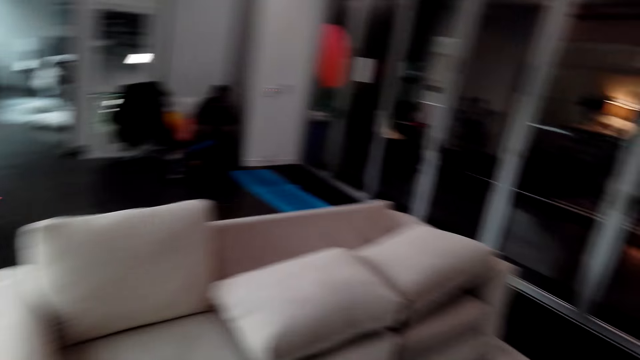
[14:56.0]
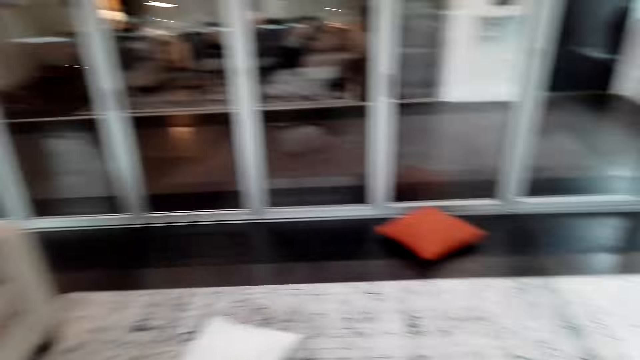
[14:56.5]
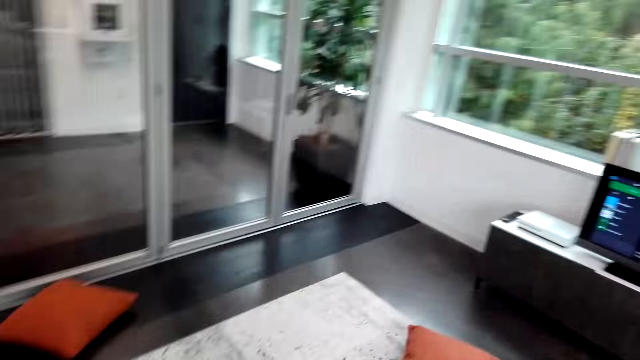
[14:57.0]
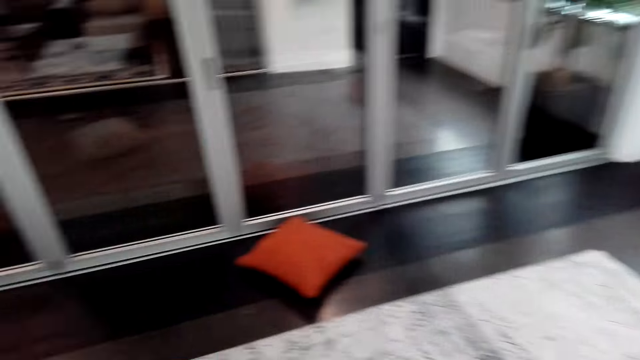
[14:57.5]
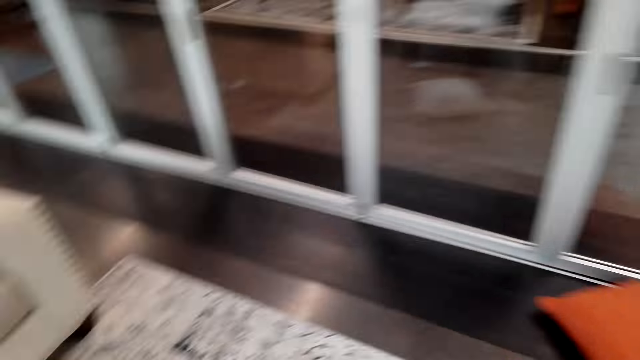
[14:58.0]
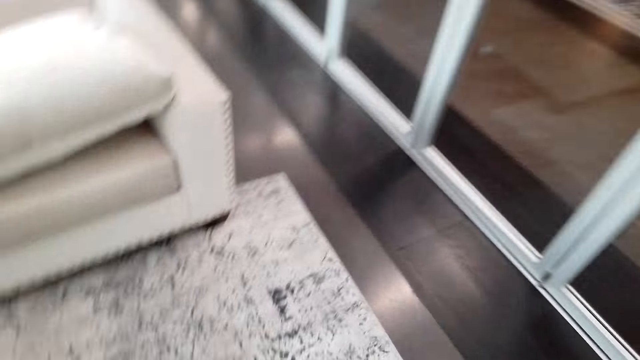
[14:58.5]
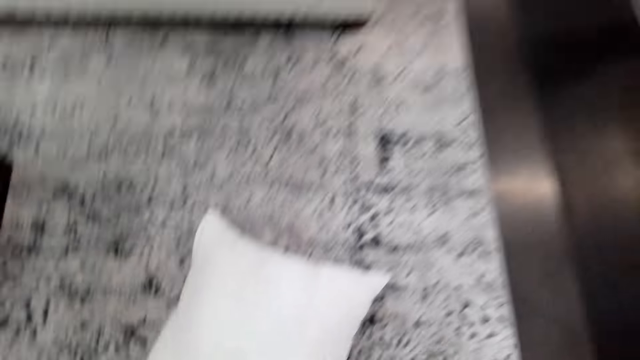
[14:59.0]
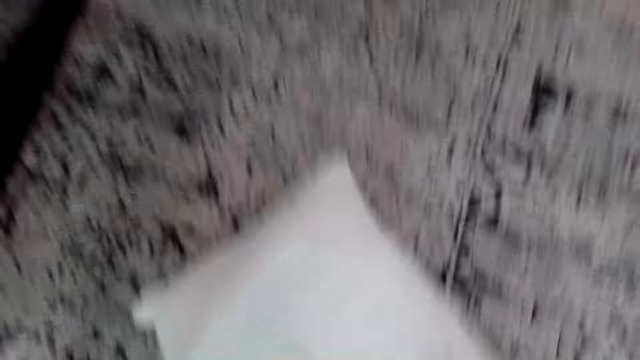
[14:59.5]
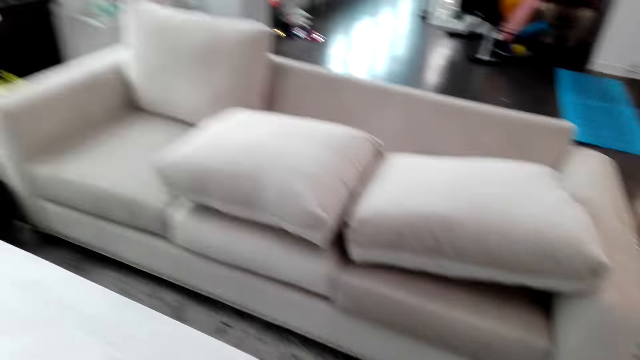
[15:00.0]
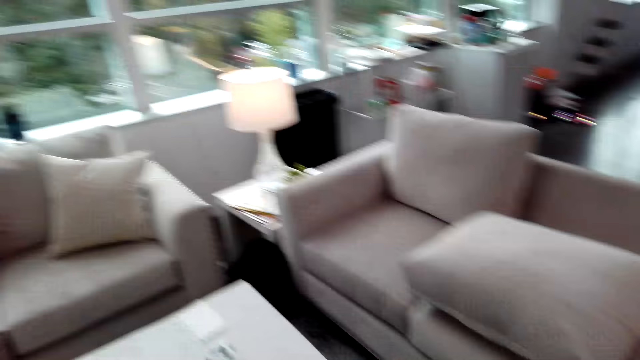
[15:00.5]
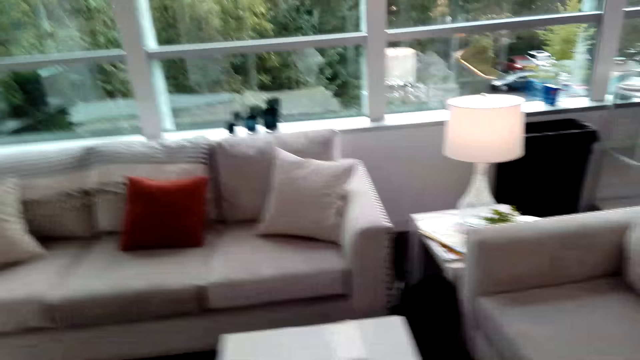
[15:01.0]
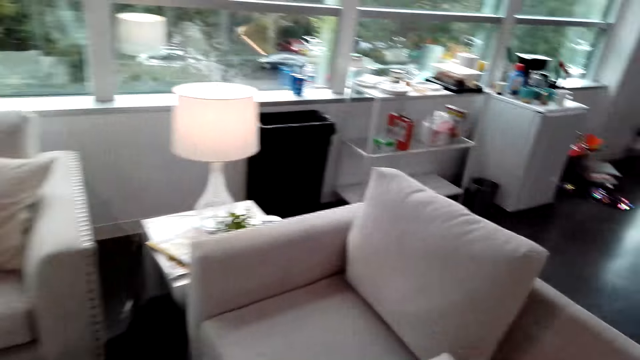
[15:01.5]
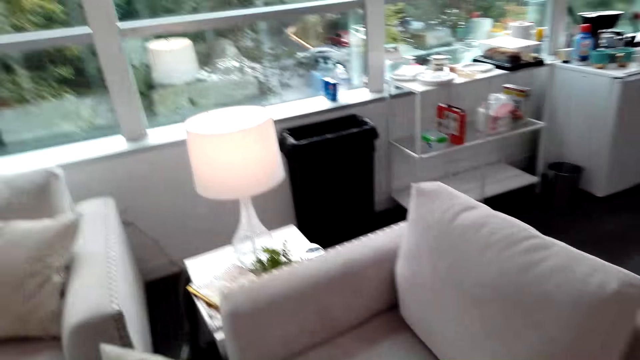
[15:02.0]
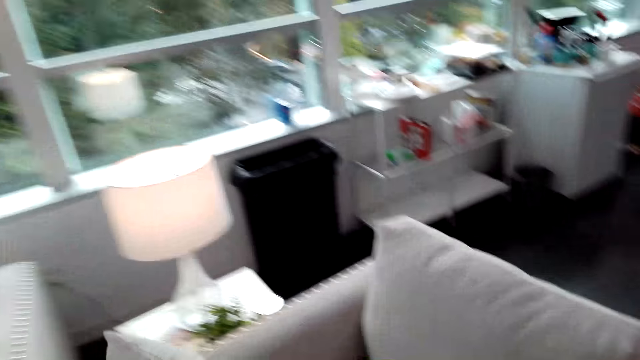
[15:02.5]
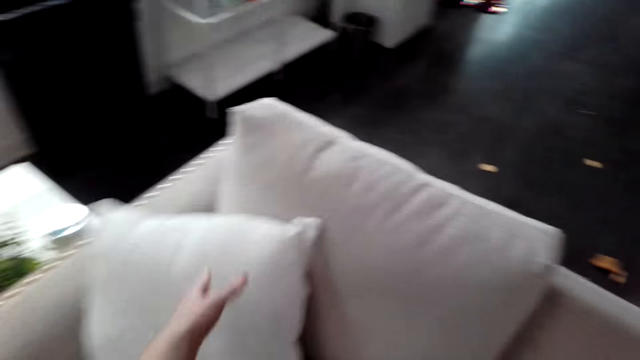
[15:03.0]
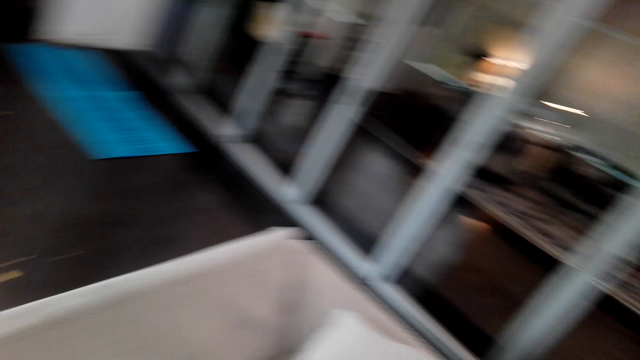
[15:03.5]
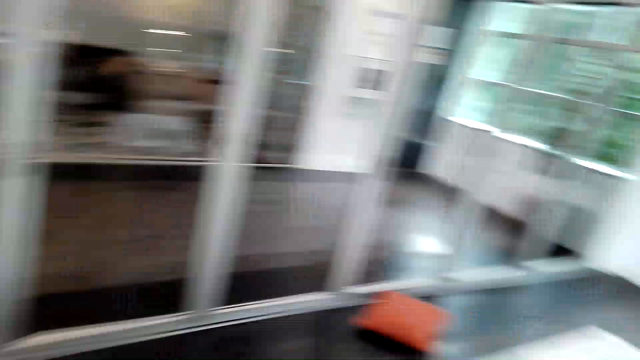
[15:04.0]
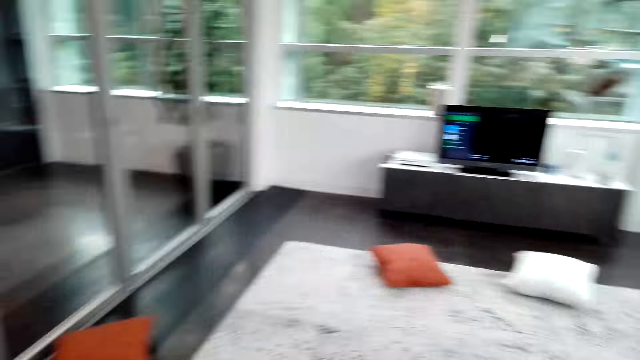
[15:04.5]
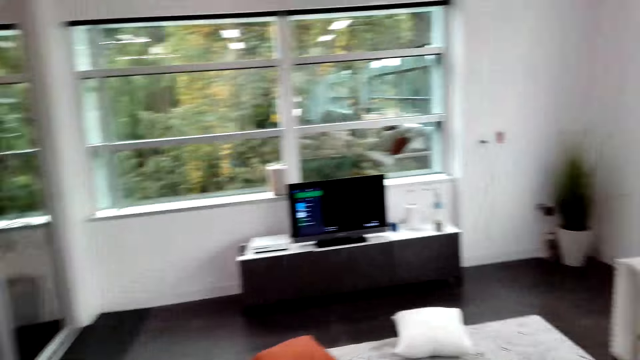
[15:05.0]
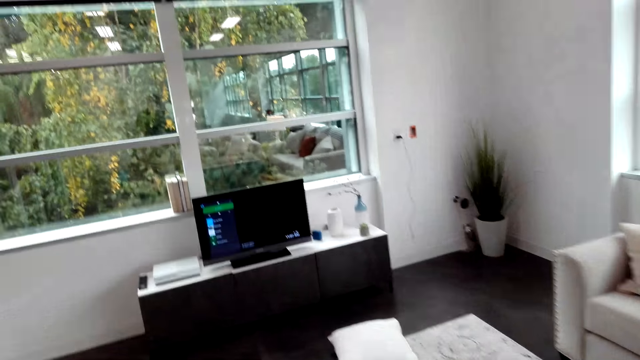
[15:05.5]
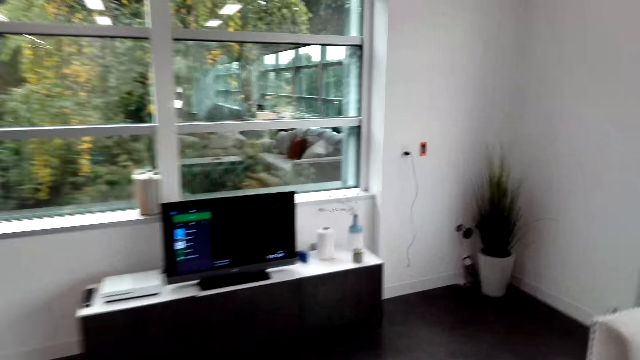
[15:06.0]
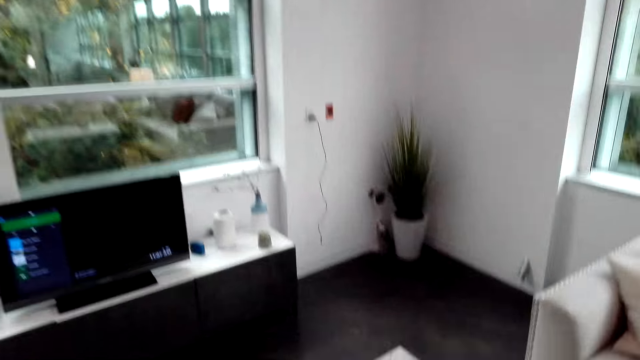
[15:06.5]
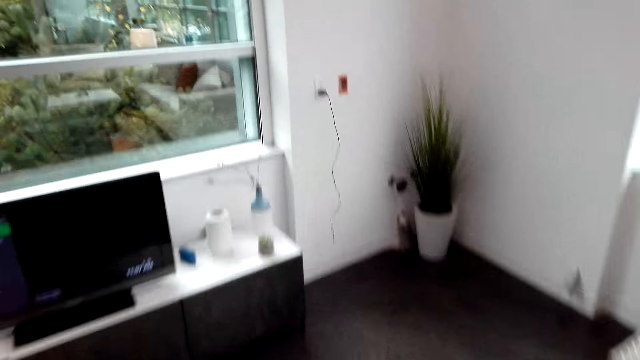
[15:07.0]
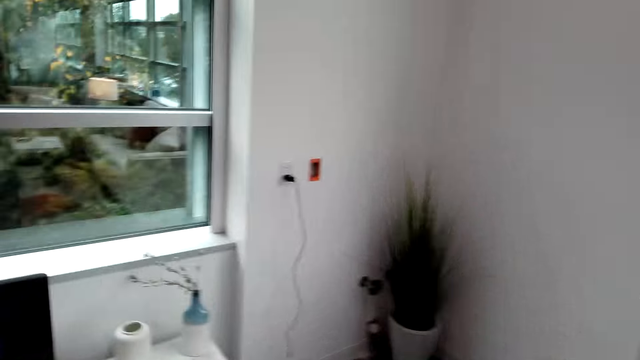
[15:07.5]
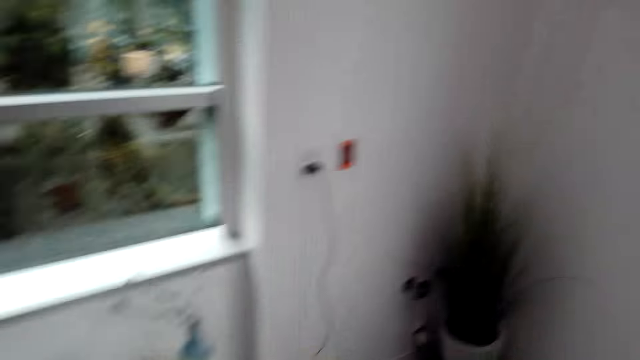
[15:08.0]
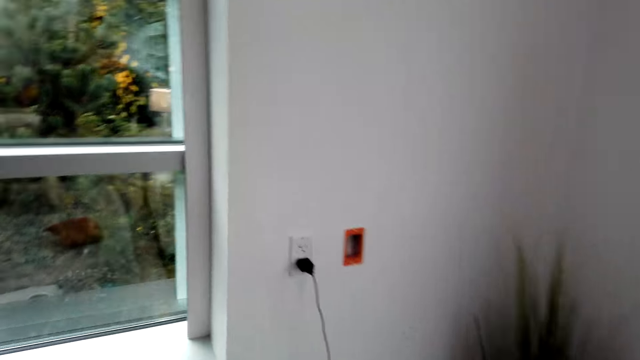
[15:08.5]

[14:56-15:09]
The camera wearer walks in the room. They pick a pillow from the floor. They walk in the room. They put the pillow on the sofa. They walk in the room. They pick a pillow from the floor.

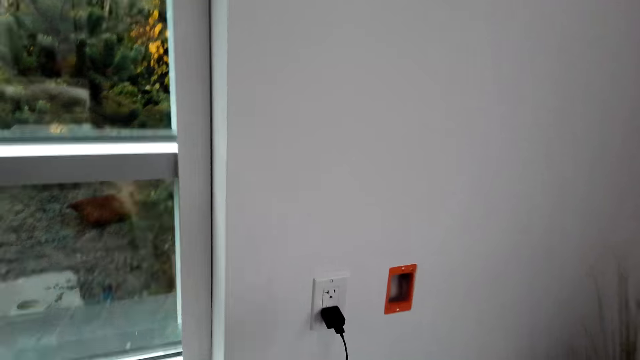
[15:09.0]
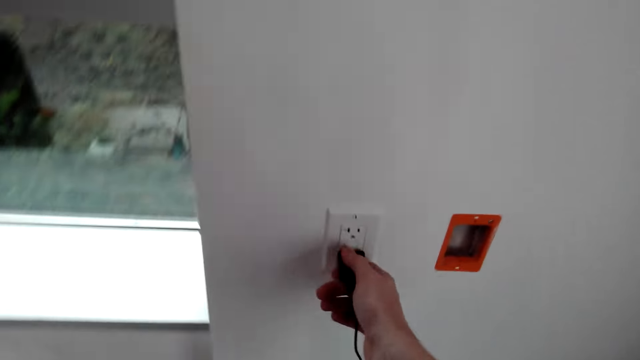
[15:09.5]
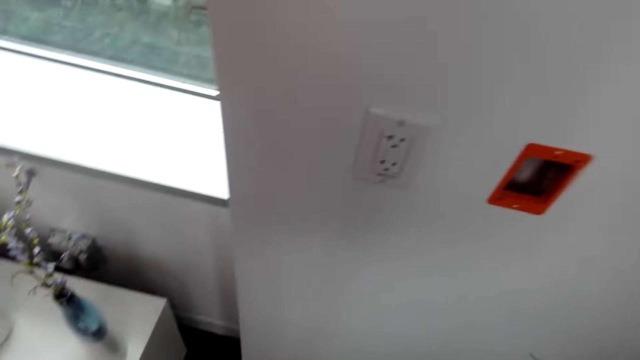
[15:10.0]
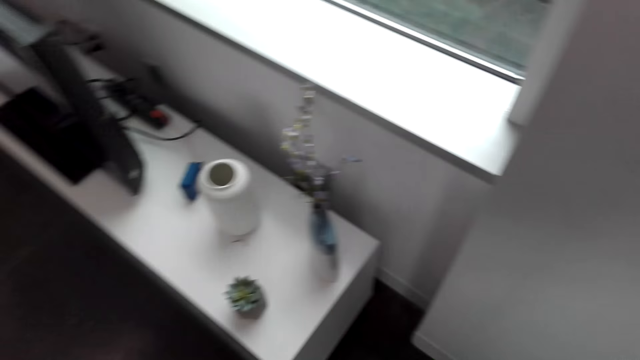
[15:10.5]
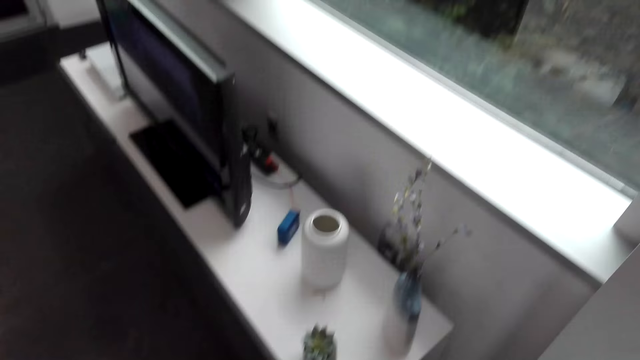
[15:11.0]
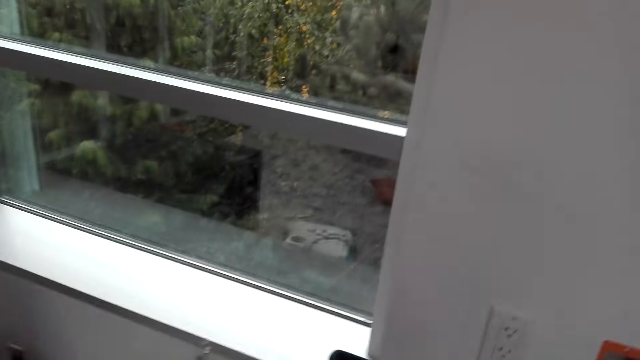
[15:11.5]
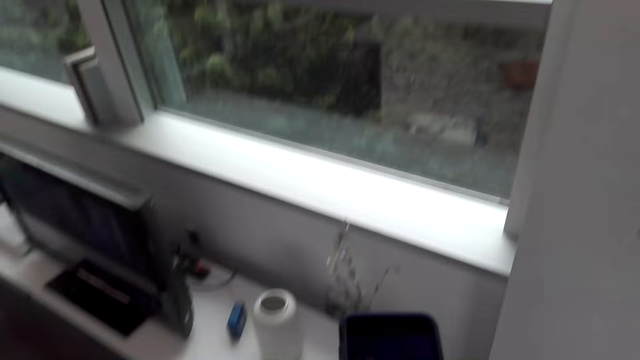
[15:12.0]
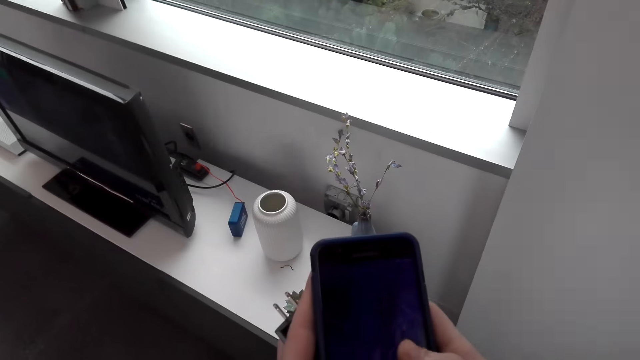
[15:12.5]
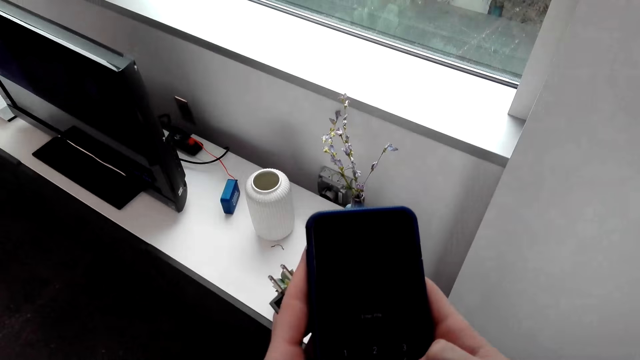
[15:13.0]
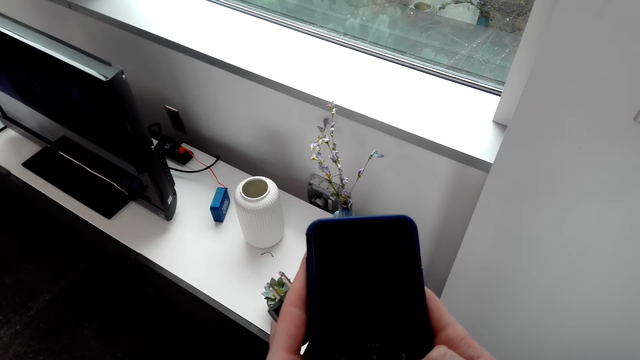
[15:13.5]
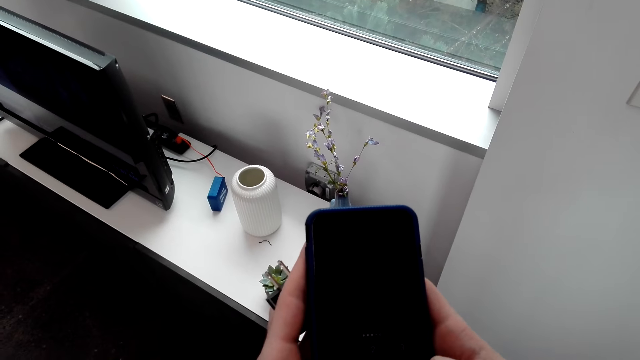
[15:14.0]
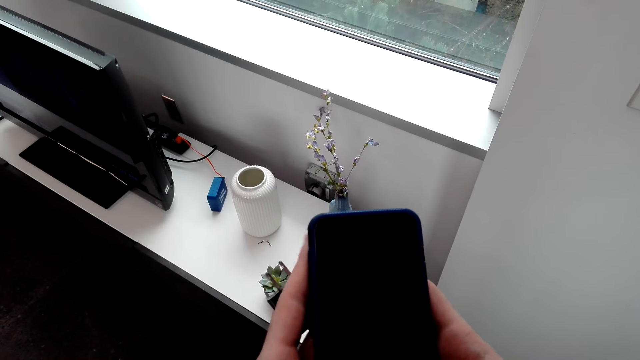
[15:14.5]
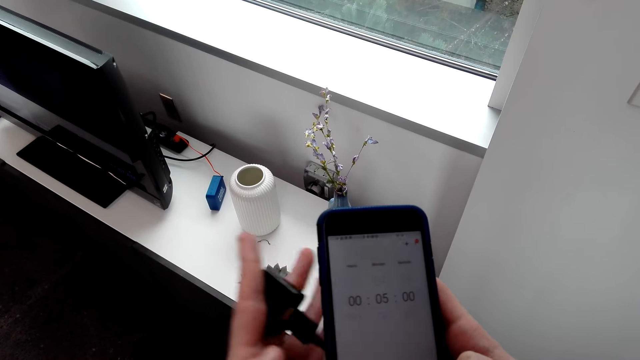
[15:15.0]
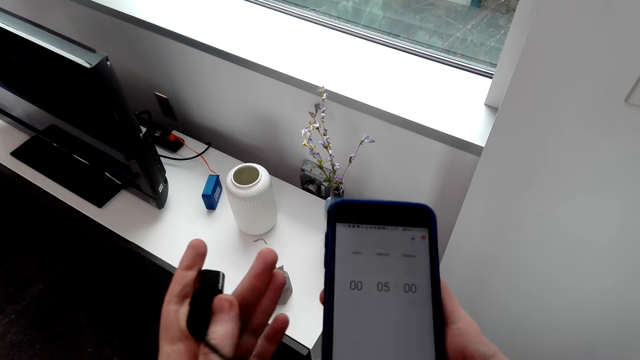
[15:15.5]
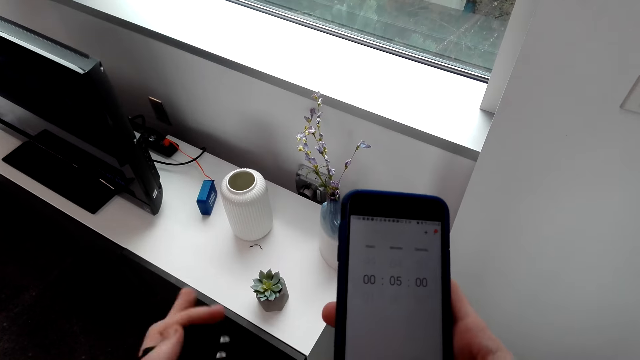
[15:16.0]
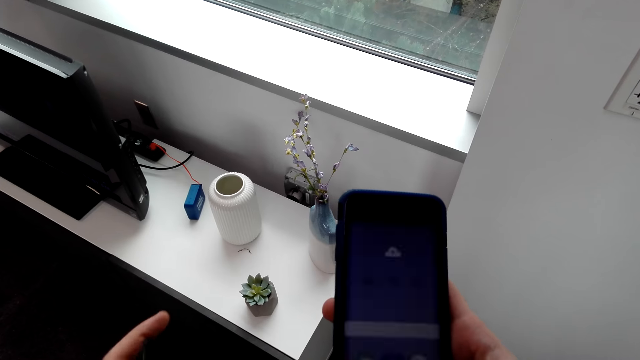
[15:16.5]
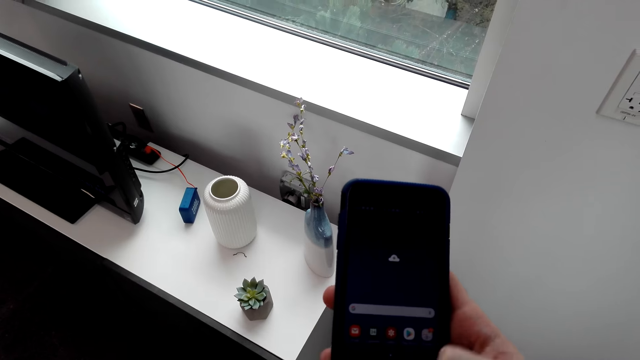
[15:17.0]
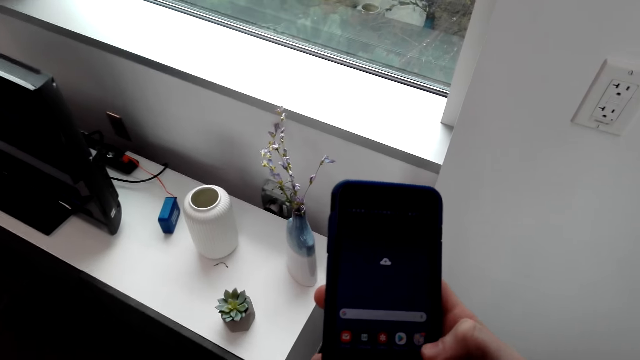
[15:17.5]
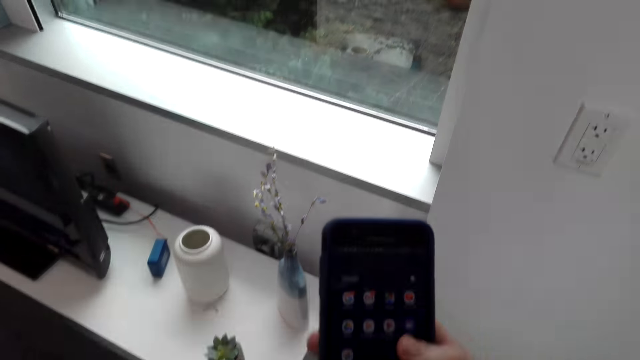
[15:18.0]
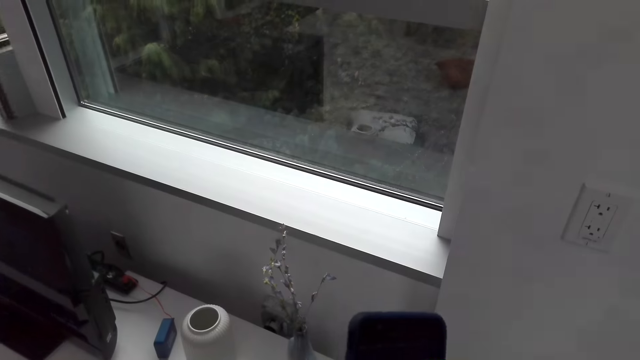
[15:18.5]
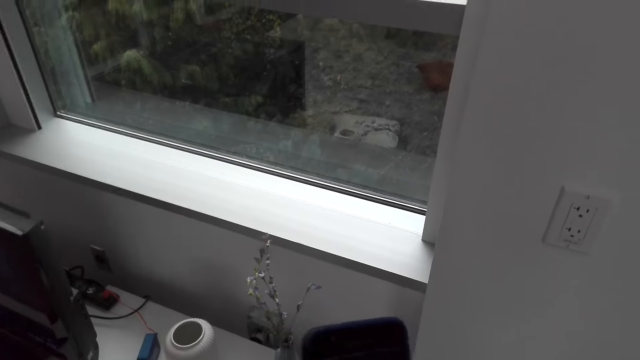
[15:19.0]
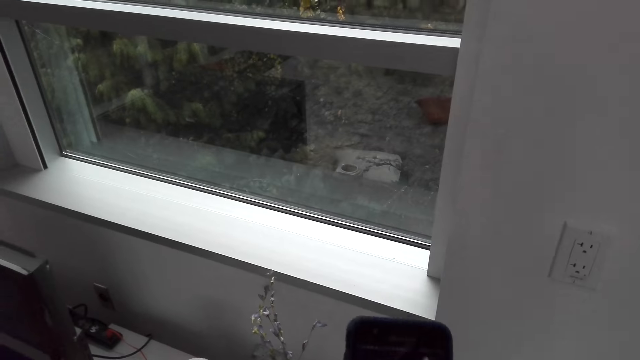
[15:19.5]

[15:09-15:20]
The camera wearer removes the charger cable from the socket. They use the phone. They hold the phone.
